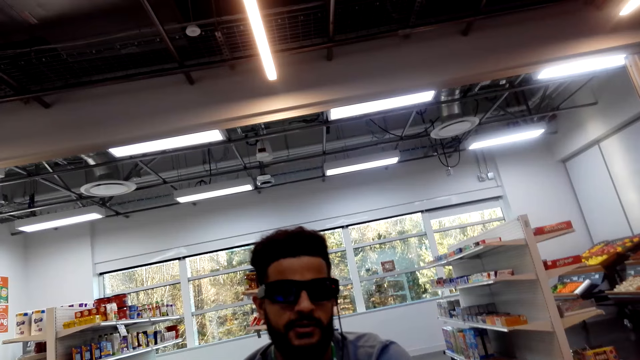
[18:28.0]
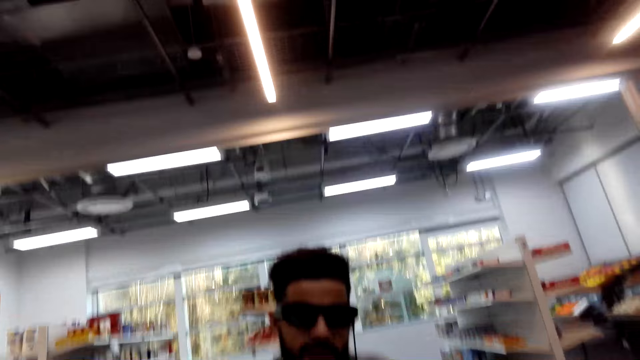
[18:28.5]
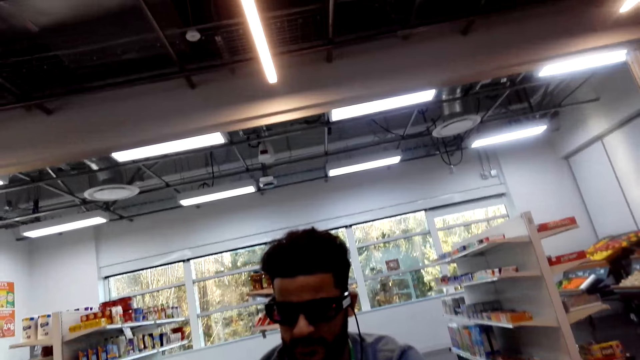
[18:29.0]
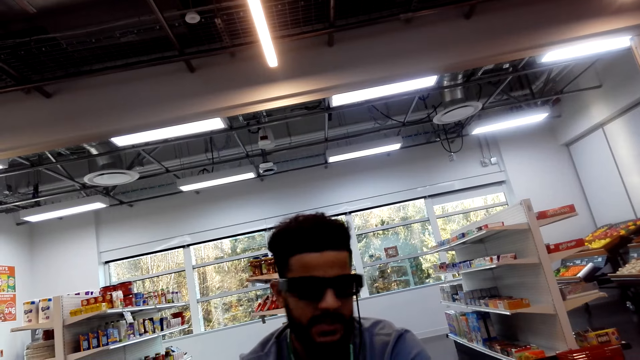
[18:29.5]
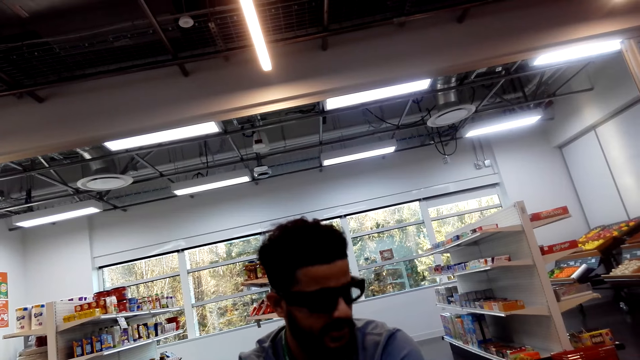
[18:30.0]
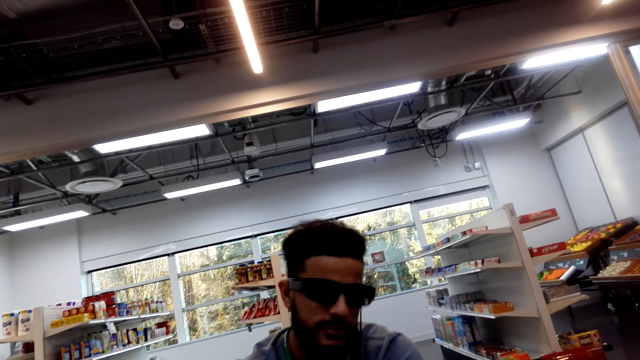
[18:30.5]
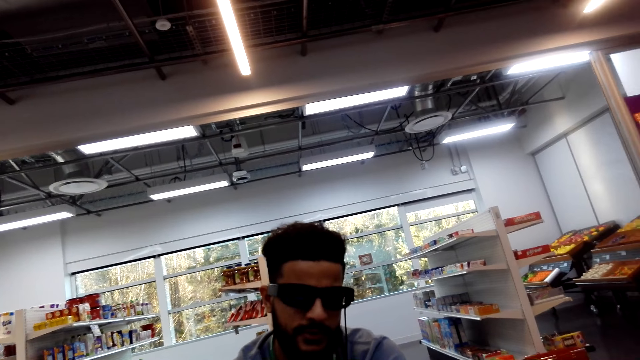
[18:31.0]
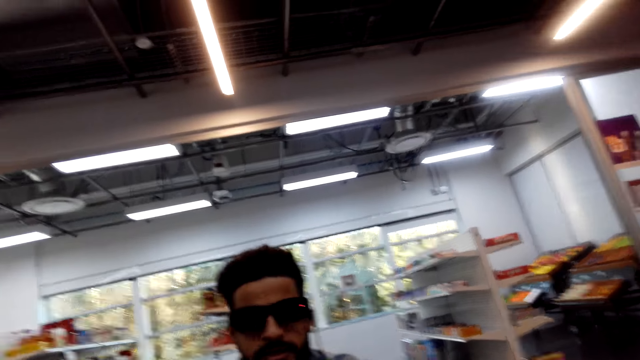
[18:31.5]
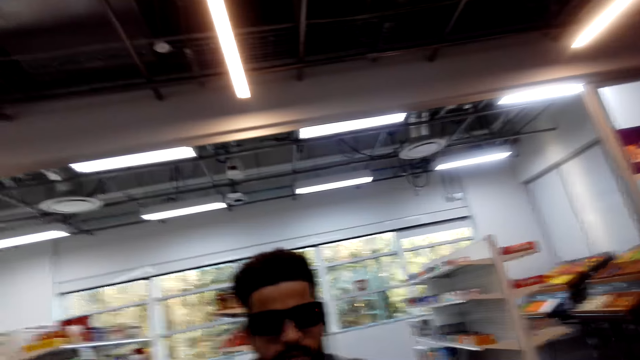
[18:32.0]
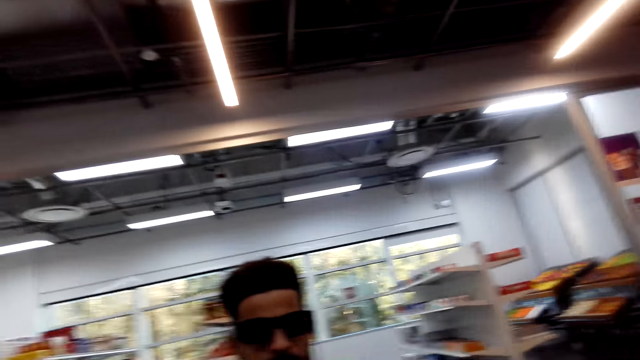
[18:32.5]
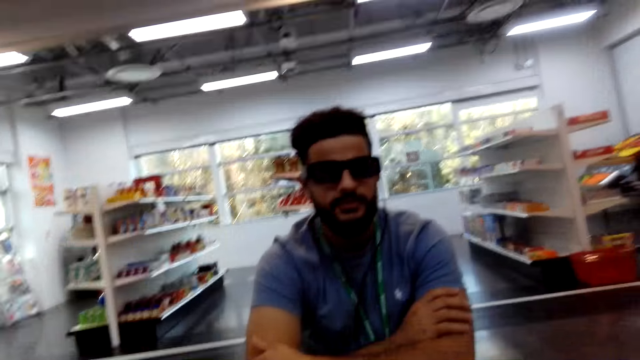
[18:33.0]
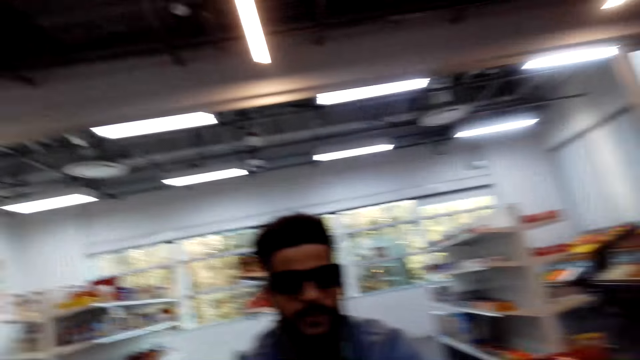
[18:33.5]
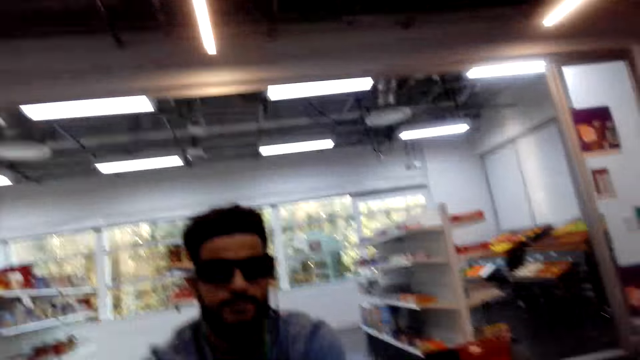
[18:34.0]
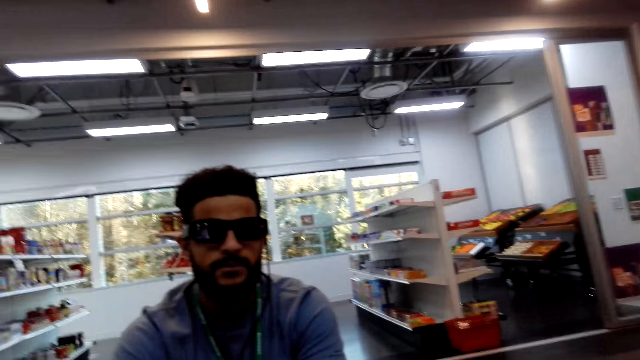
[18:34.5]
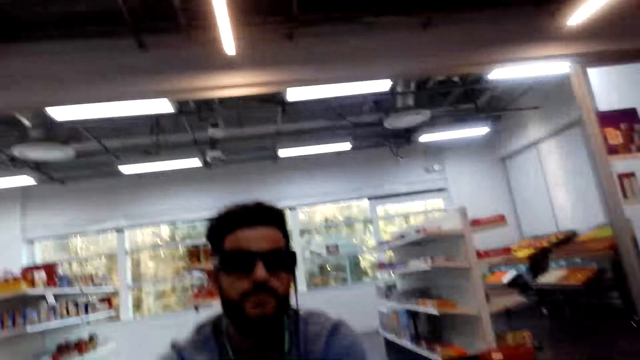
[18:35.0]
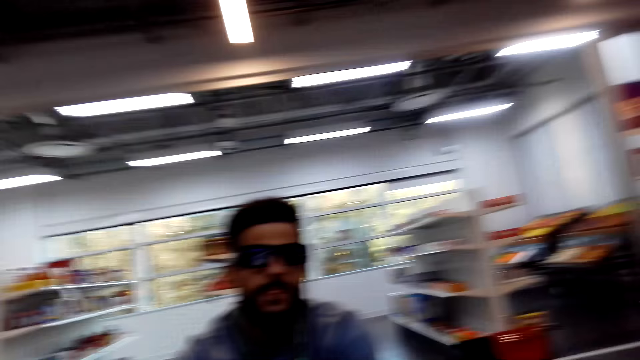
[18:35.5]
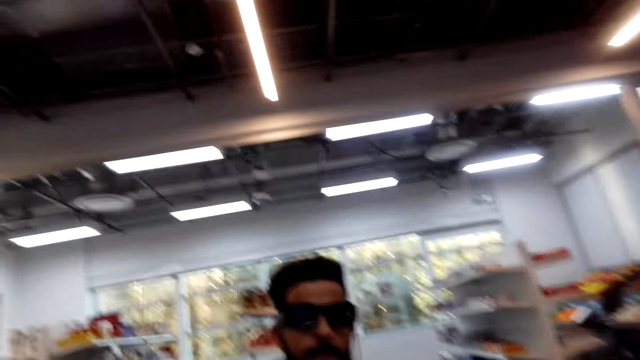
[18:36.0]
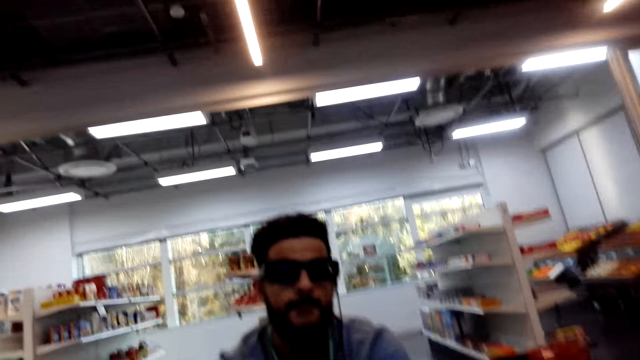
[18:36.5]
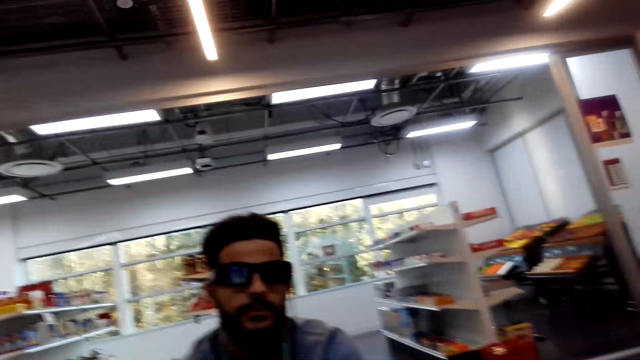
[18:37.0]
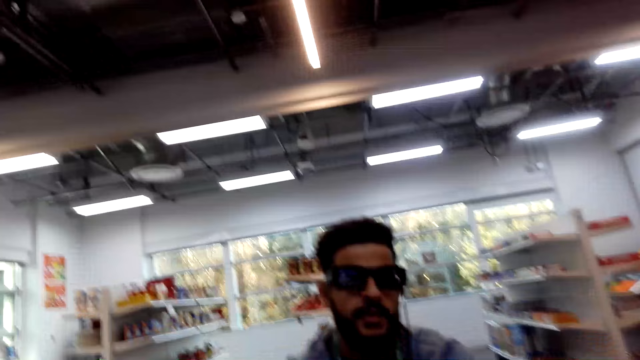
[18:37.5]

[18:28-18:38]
A man nods his head. The camera wearer looks around.

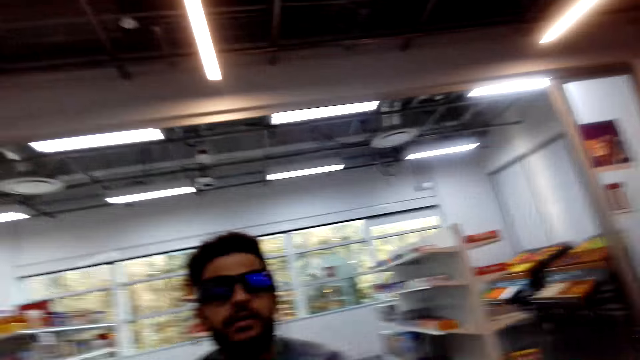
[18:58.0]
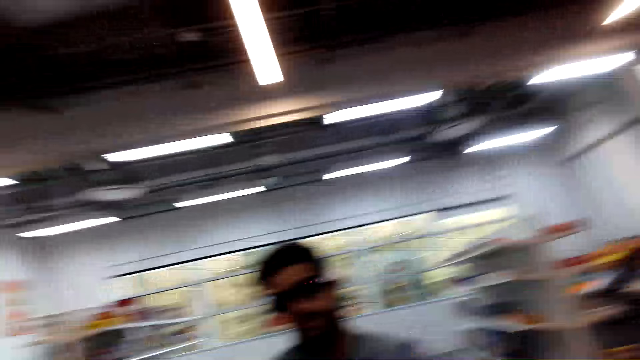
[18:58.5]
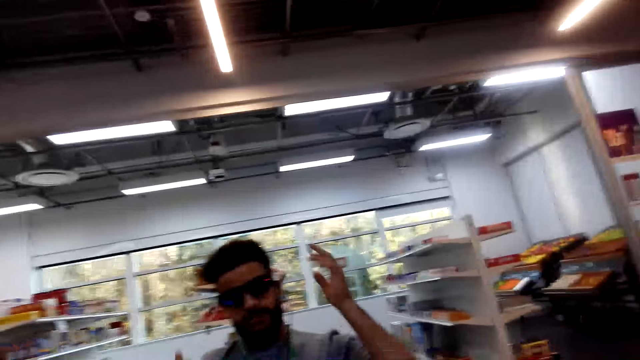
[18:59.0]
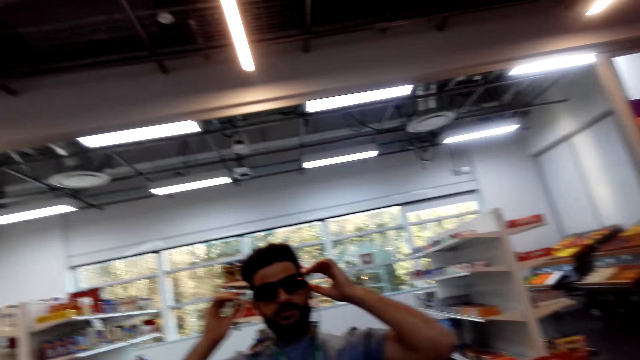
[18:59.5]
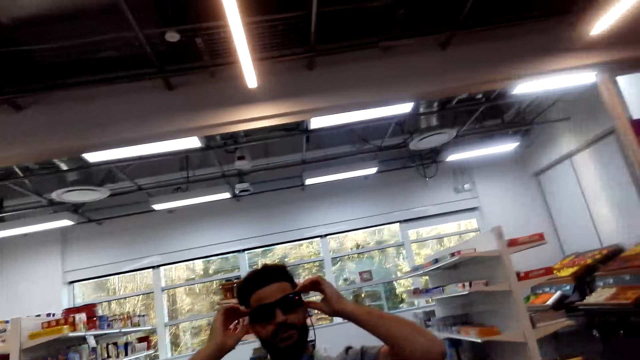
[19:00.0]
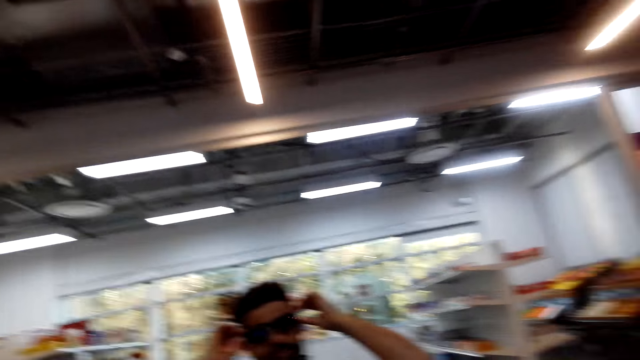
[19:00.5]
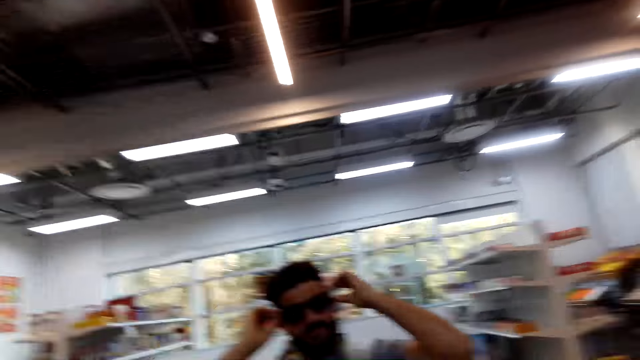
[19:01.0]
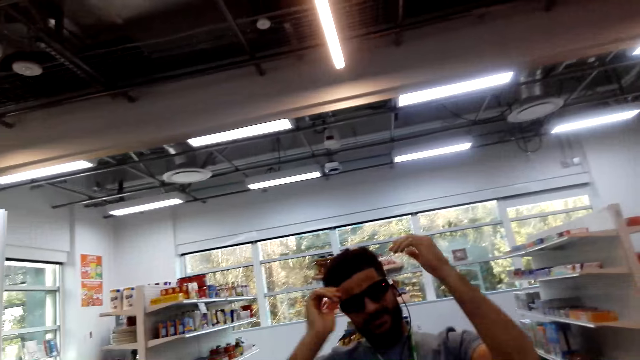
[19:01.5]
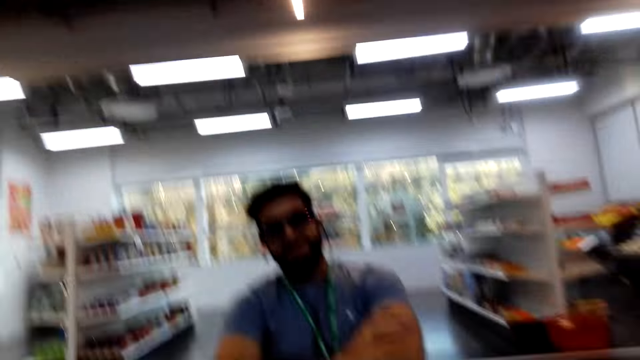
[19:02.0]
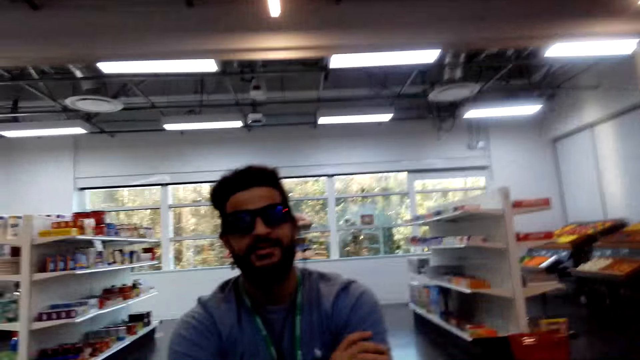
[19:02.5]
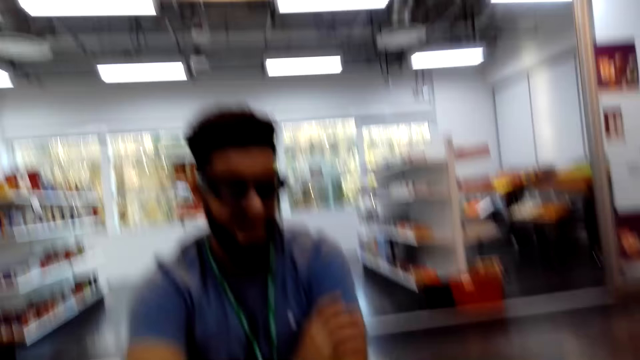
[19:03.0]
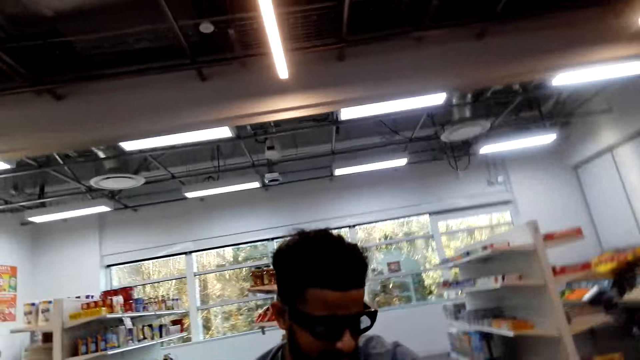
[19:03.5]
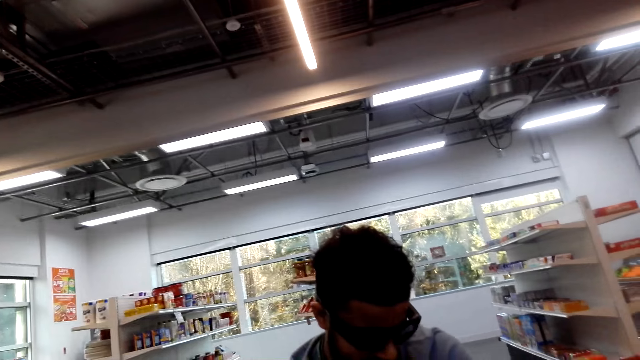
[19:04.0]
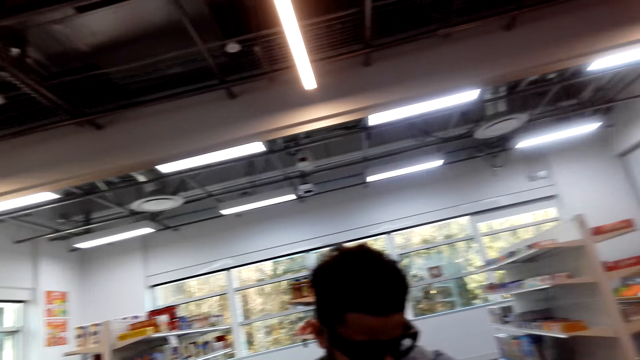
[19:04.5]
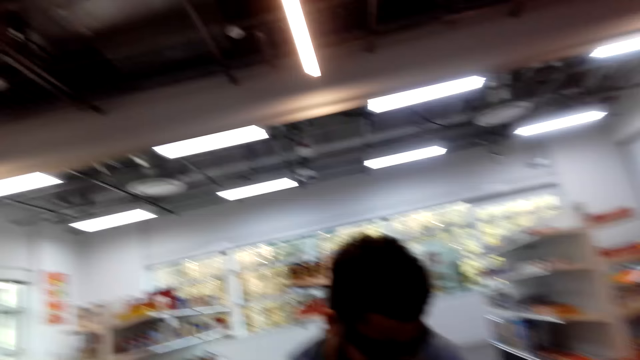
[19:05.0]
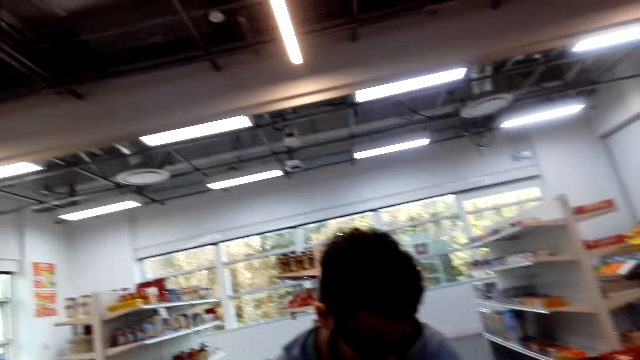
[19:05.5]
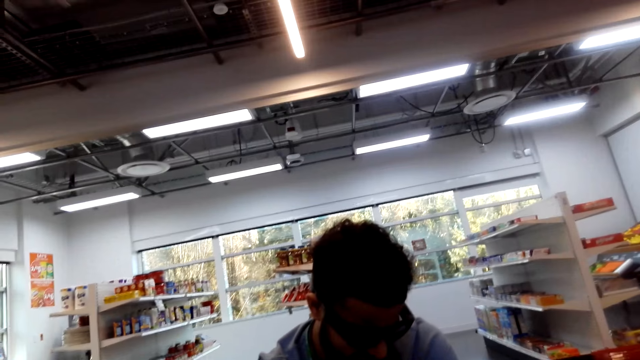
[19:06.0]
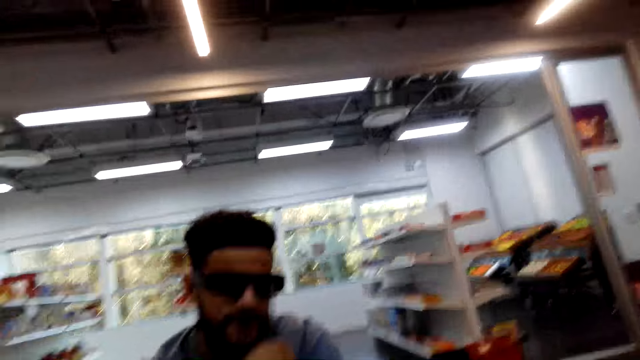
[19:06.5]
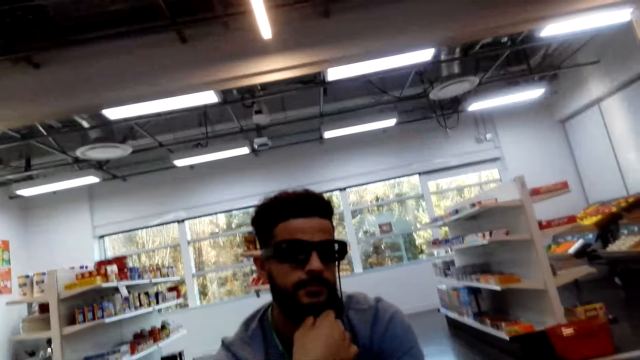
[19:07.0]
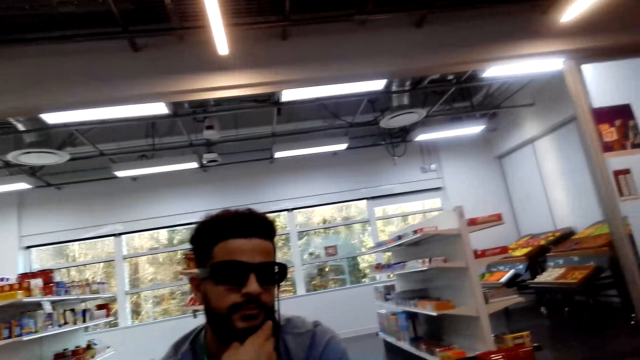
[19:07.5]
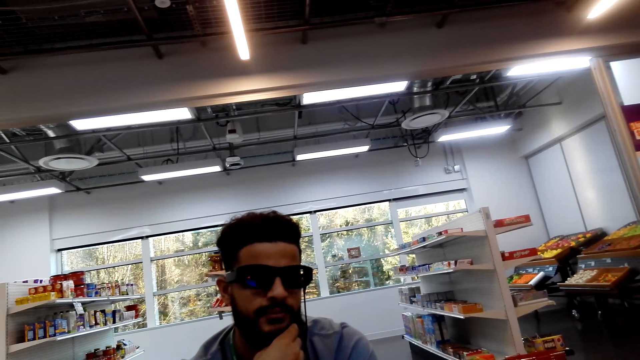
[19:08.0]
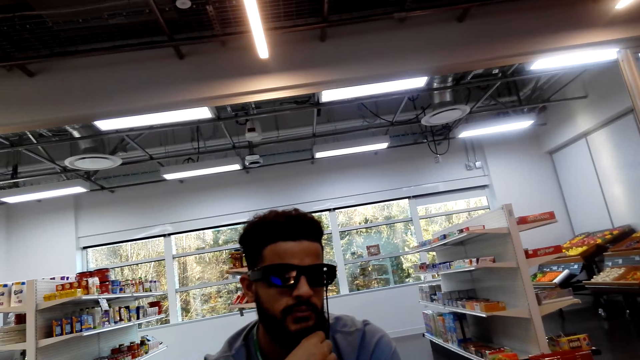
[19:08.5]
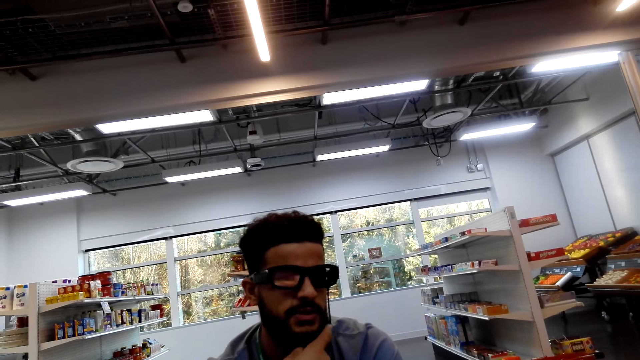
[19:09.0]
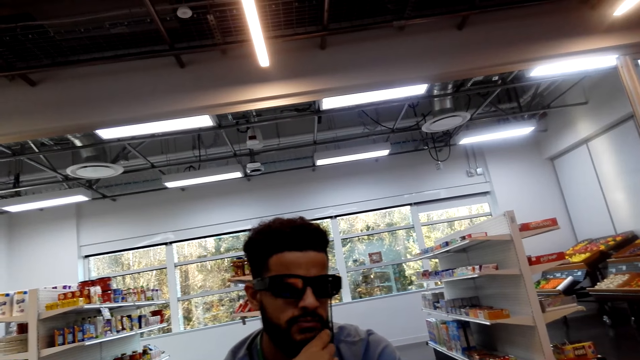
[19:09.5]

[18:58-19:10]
A person aligns his goggles with a hand. The person folds his hands and touches his beard.
